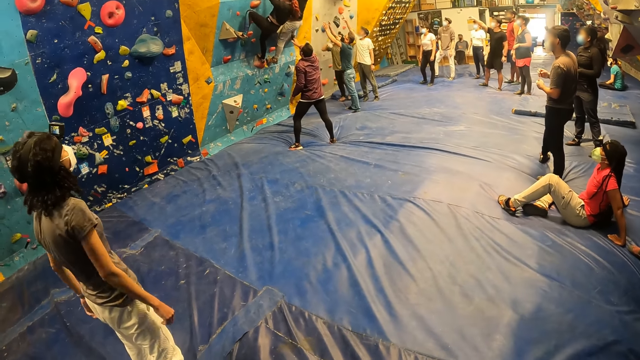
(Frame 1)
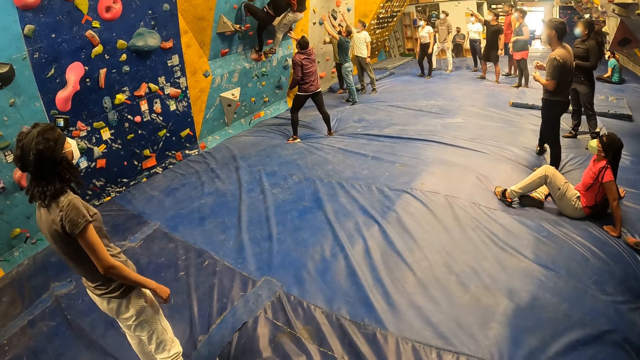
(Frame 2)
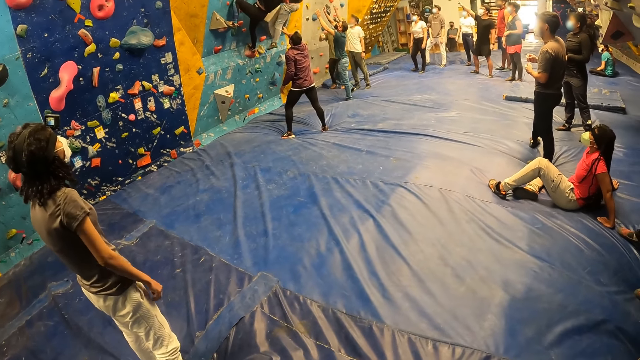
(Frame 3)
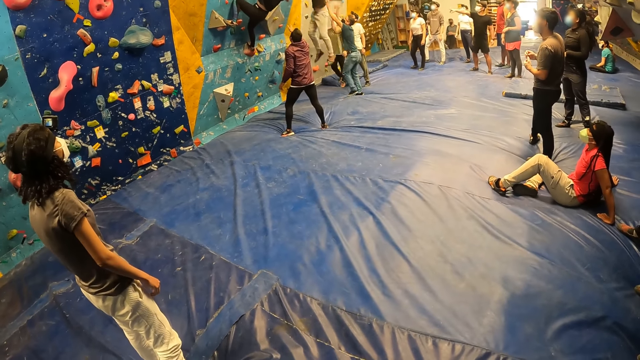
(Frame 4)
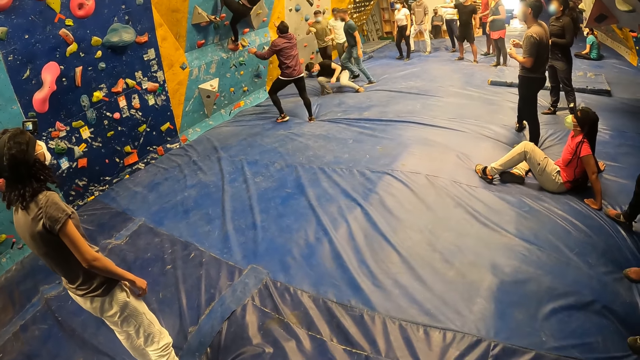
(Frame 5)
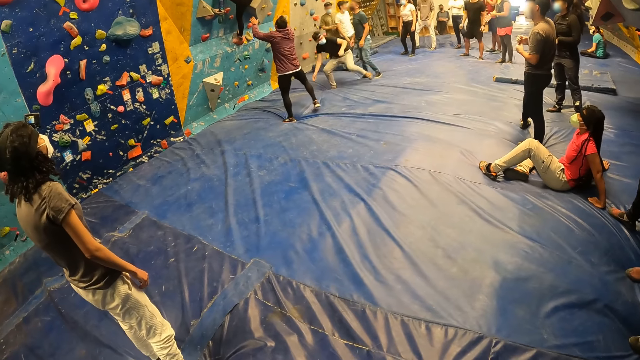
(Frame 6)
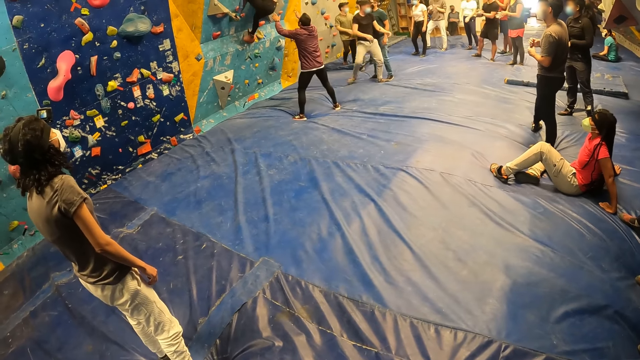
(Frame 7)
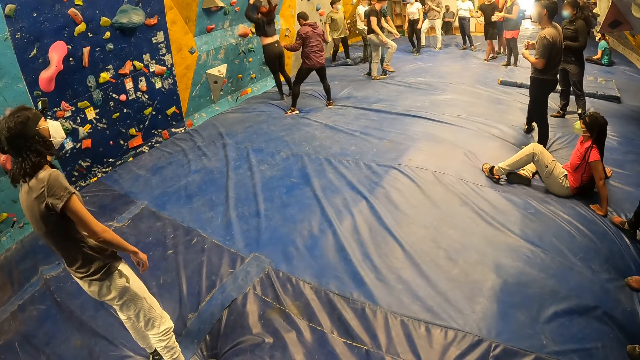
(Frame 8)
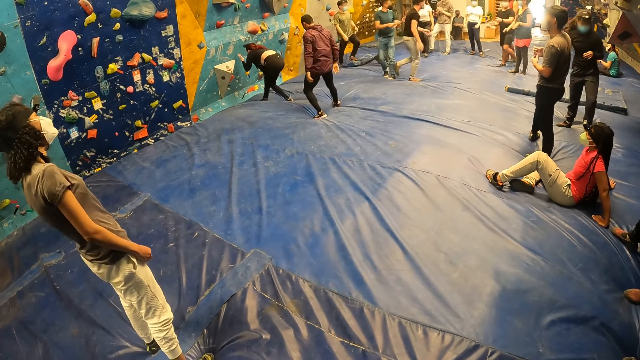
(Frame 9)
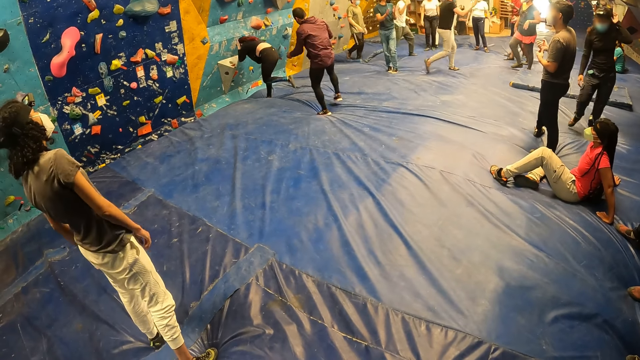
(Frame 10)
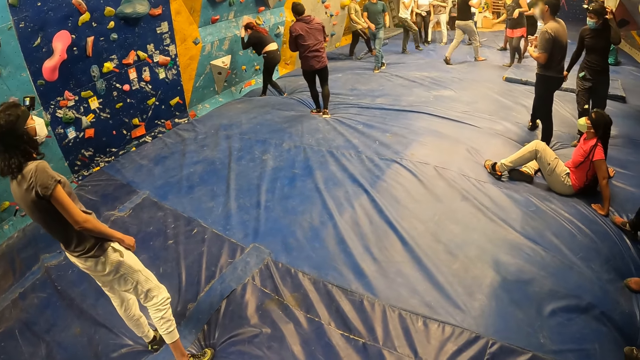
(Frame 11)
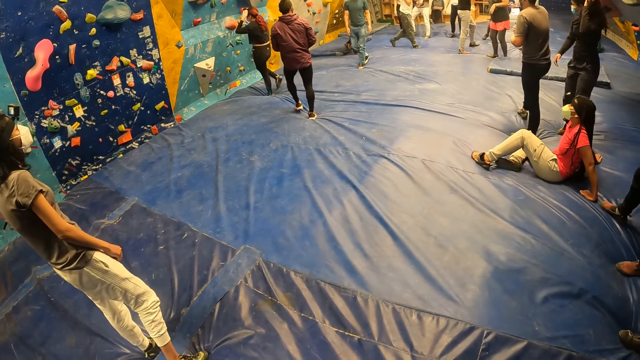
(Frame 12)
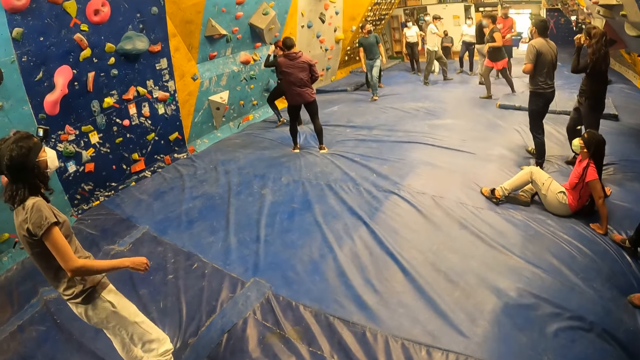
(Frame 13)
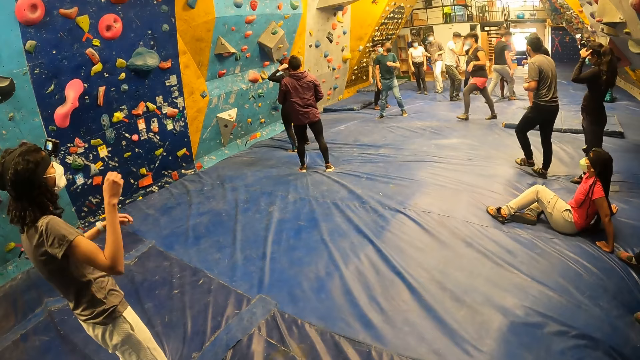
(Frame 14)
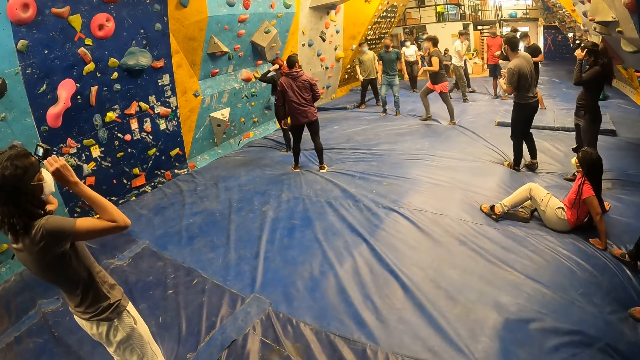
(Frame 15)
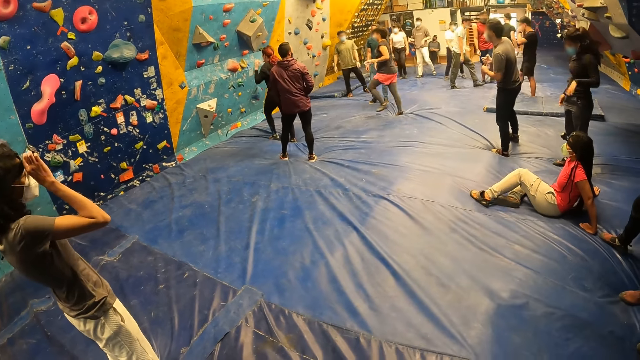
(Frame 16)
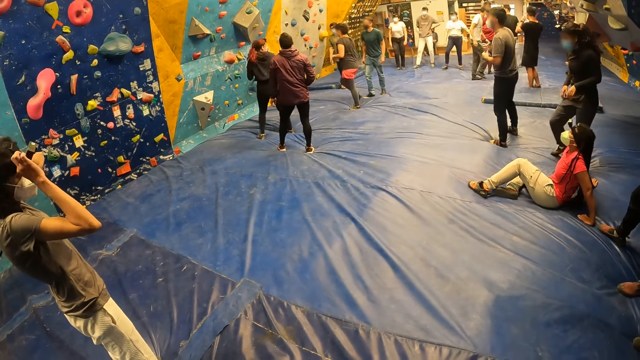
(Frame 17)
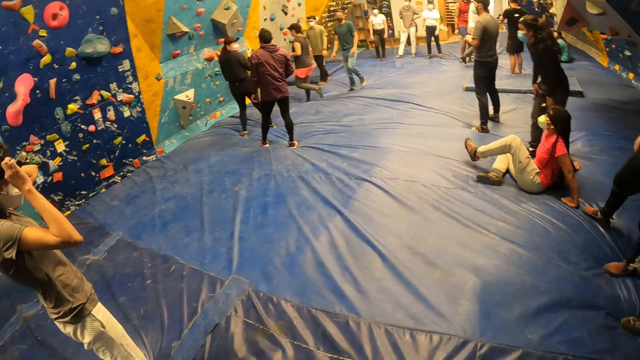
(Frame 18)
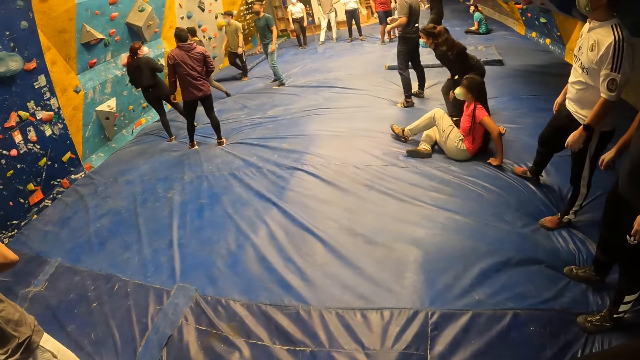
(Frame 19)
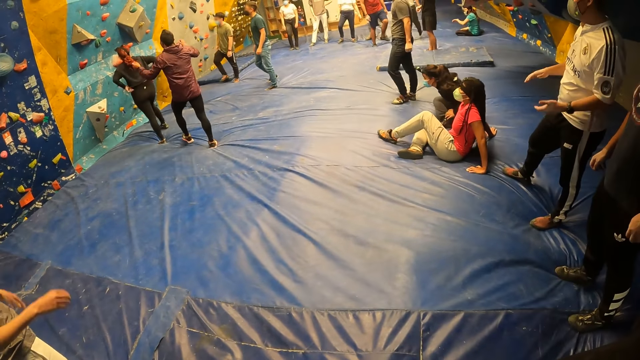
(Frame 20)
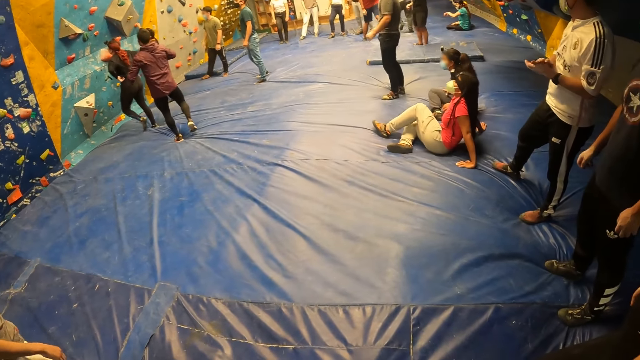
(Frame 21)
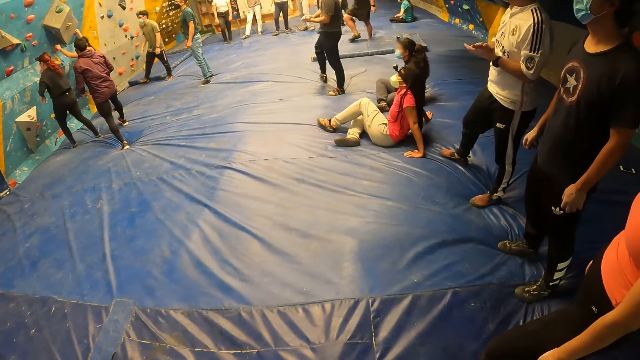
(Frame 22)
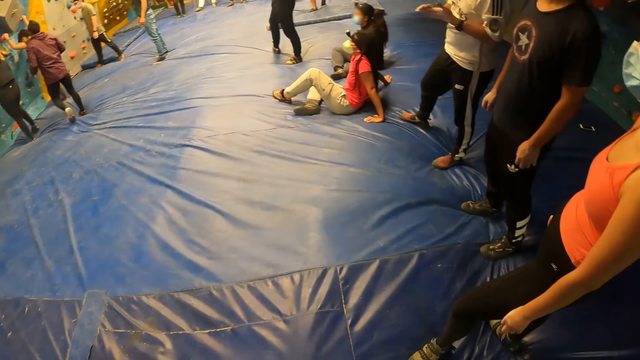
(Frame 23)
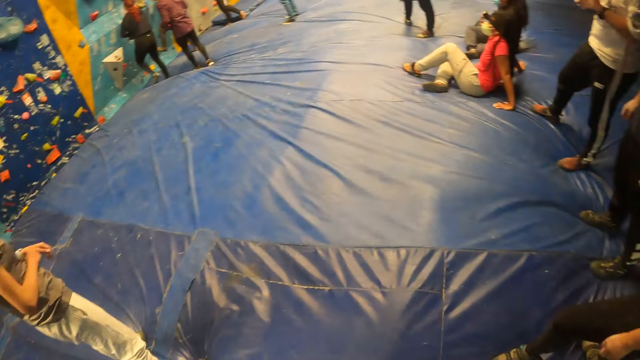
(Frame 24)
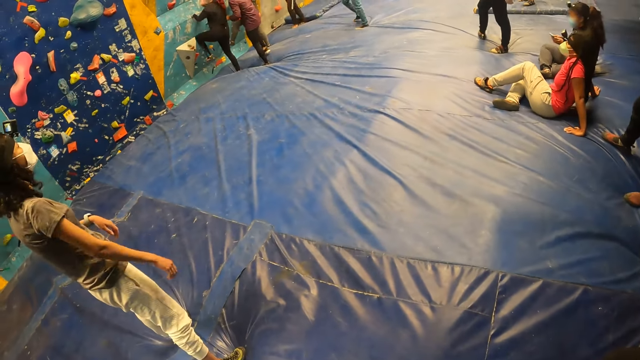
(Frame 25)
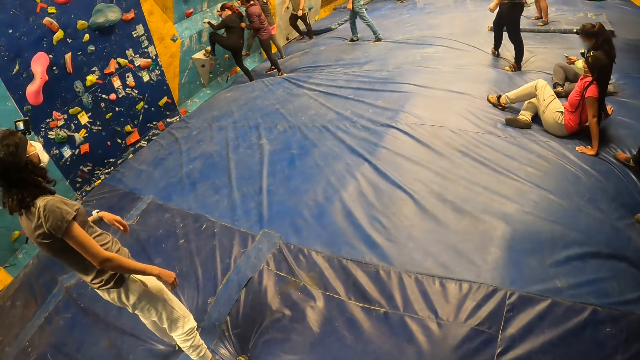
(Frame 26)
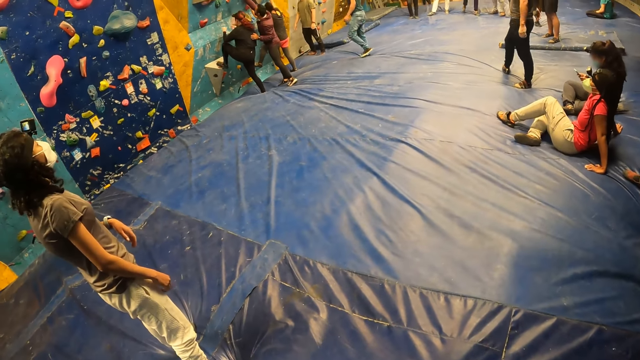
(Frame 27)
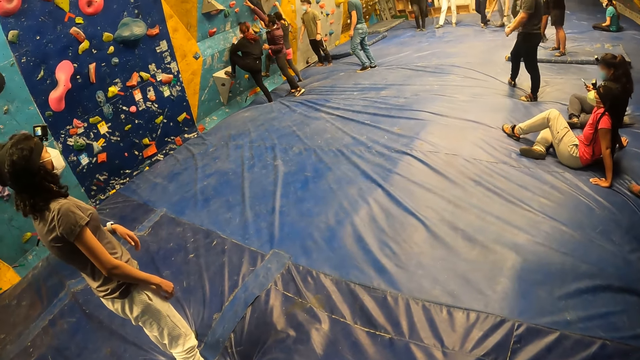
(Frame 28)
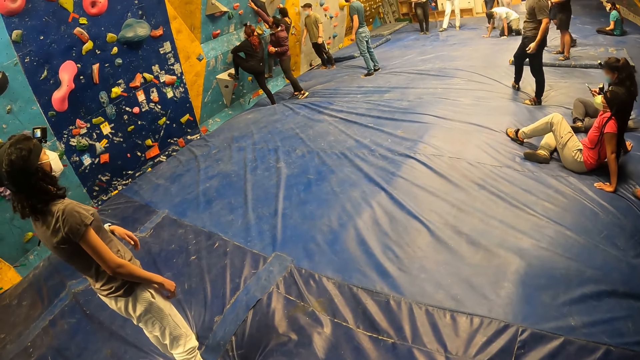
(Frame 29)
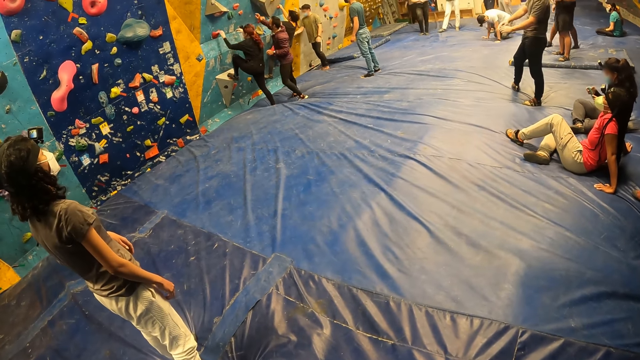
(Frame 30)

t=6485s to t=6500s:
The man jumps down from the climbing-wall. The woman jumps down from the climbing-wall. The camera wearer looks around. Another man gestures with his hands.

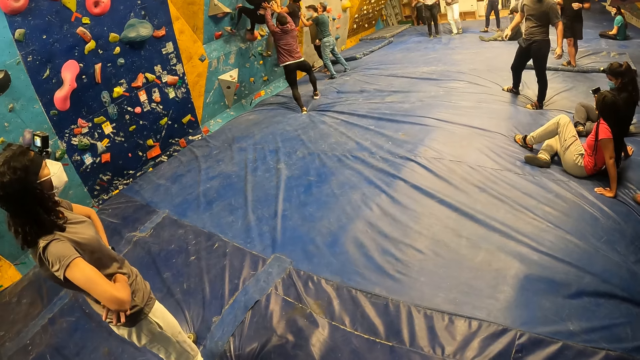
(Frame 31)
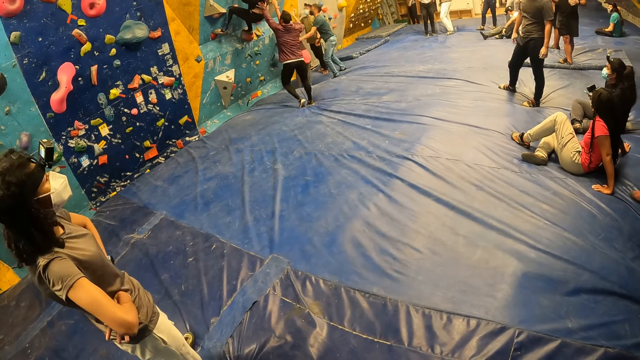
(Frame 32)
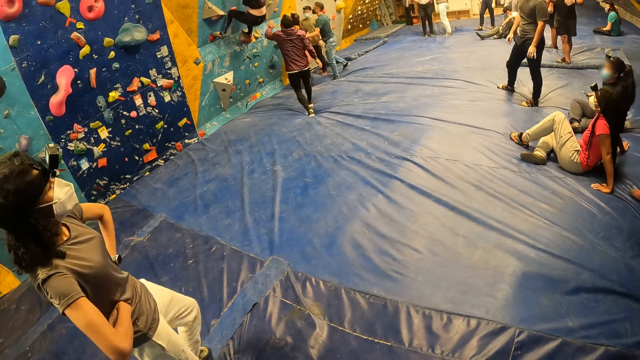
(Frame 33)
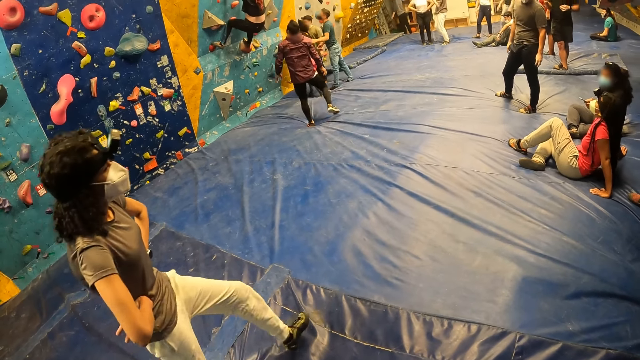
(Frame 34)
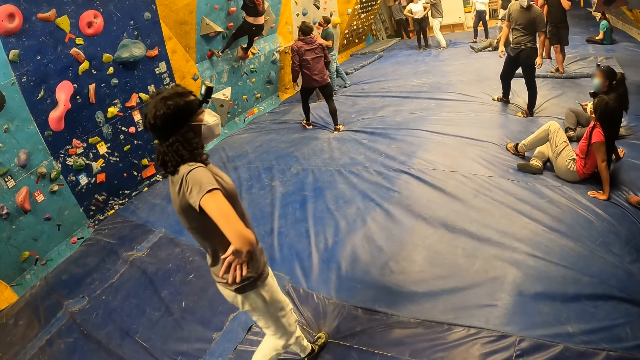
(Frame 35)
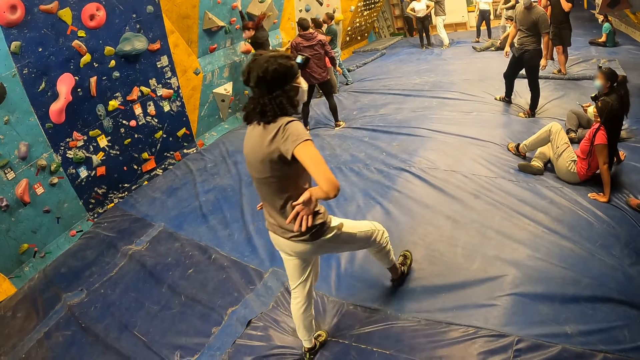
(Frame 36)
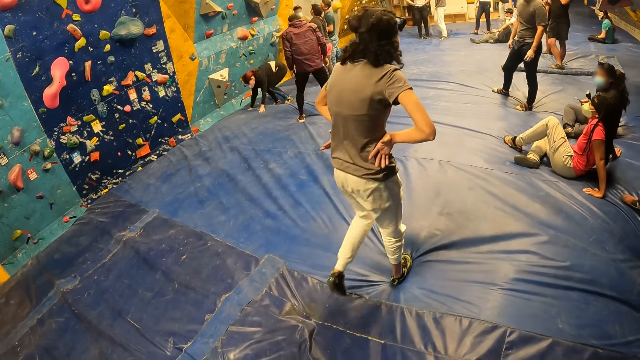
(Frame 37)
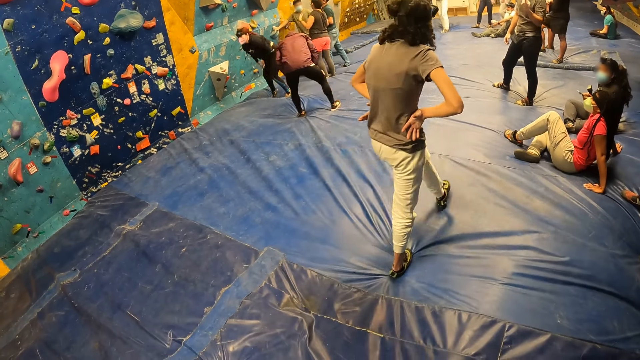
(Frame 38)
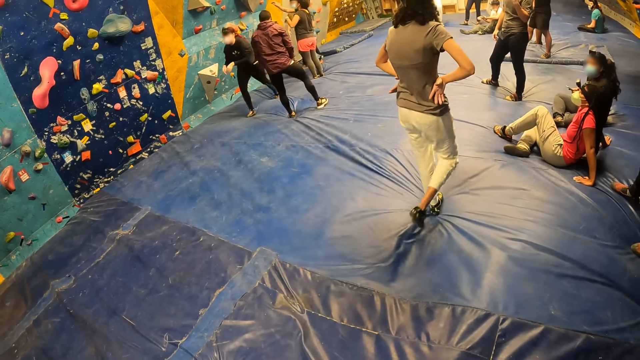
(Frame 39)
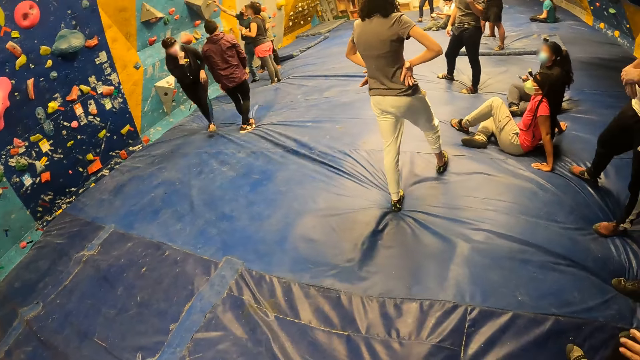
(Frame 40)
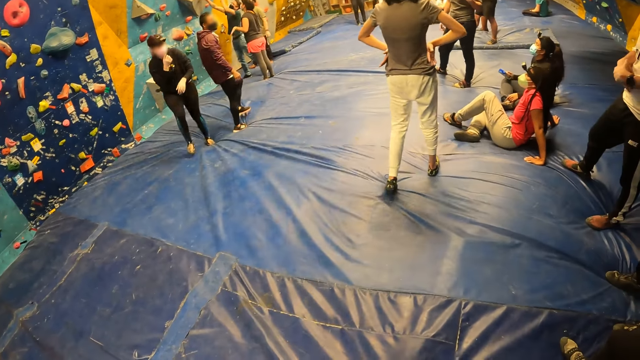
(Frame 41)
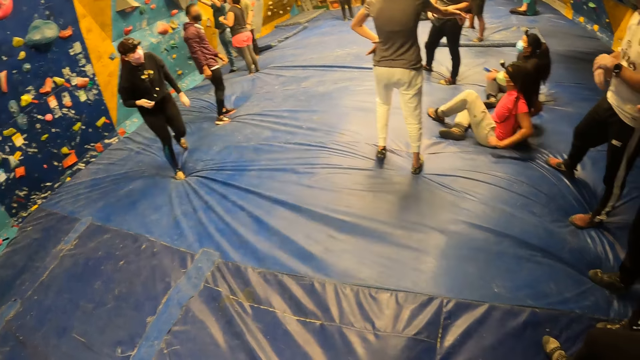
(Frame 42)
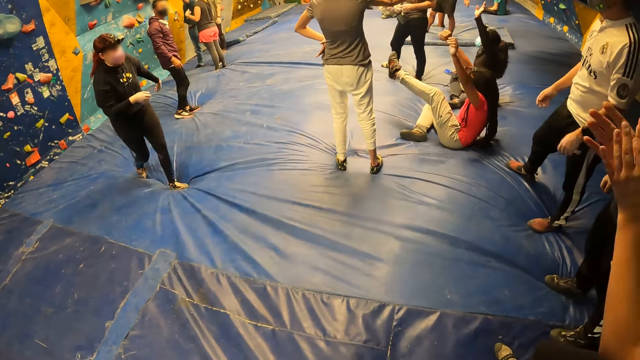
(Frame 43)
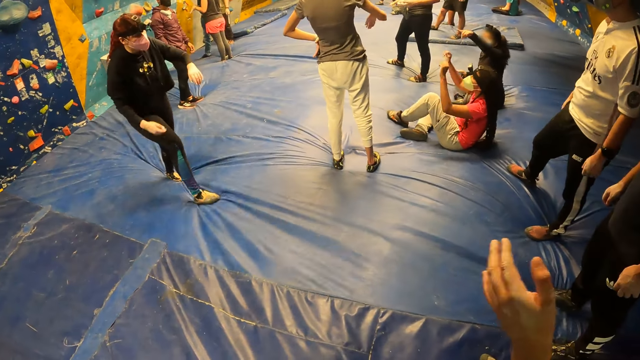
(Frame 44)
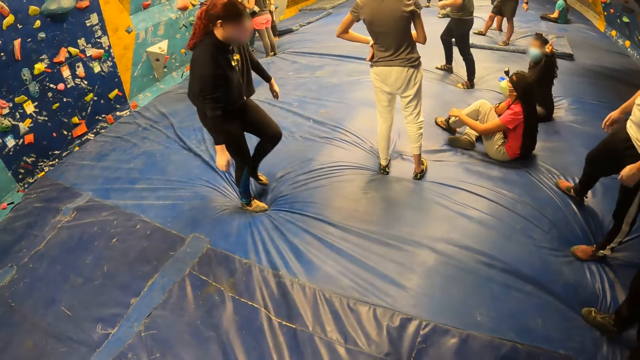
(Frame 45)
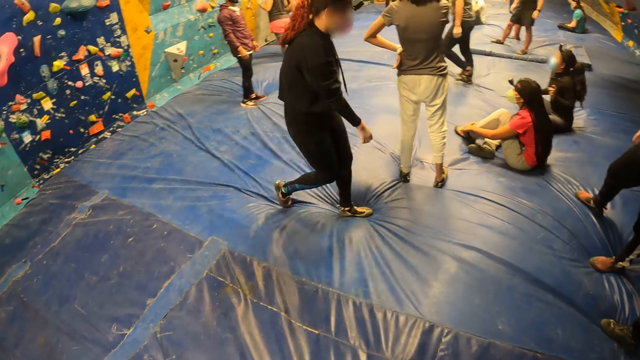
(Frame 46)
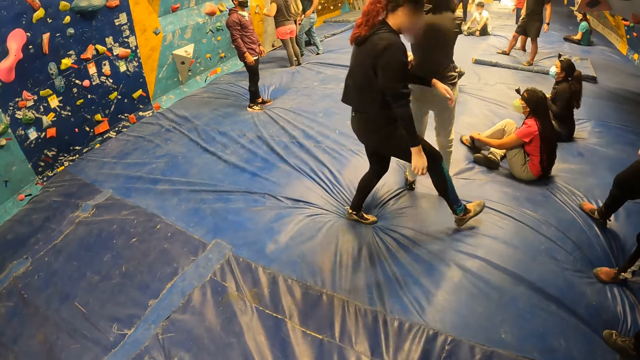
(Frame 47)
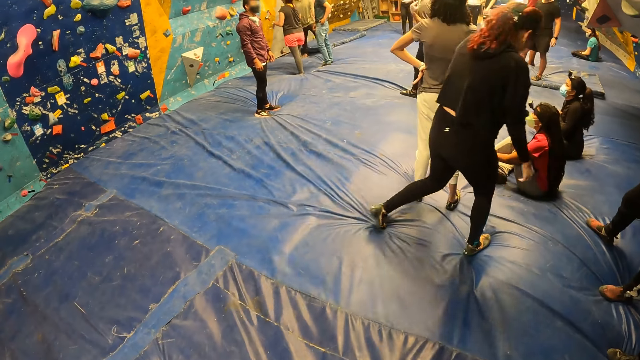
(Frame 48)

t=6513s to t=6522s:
The woman walks to two people and converses with the two people.
